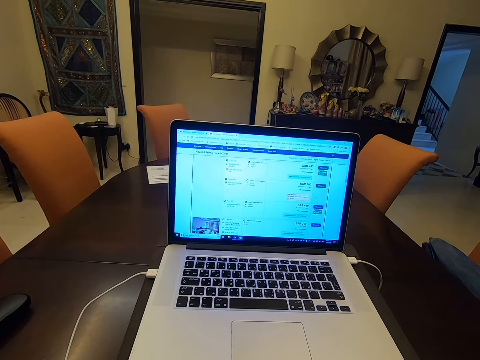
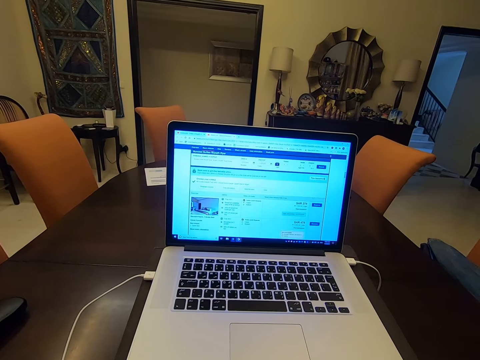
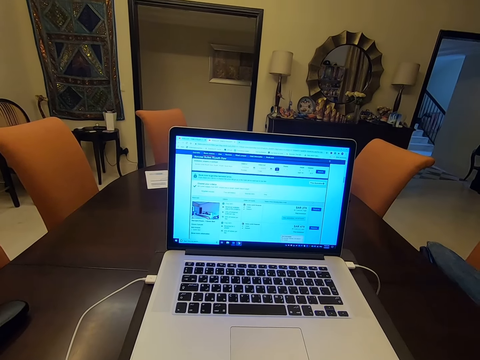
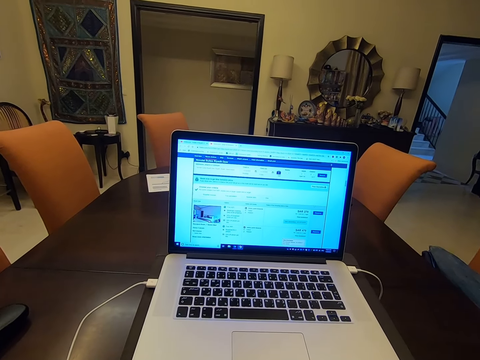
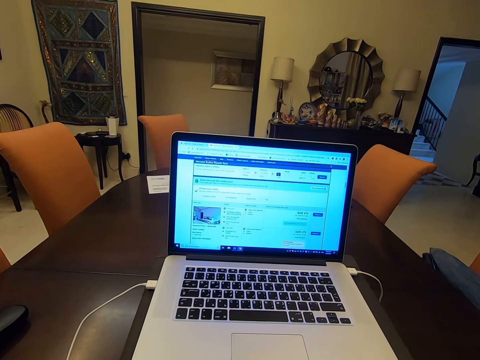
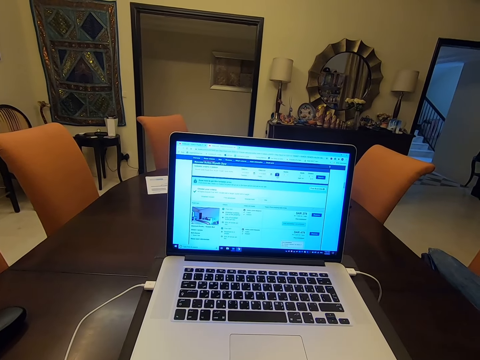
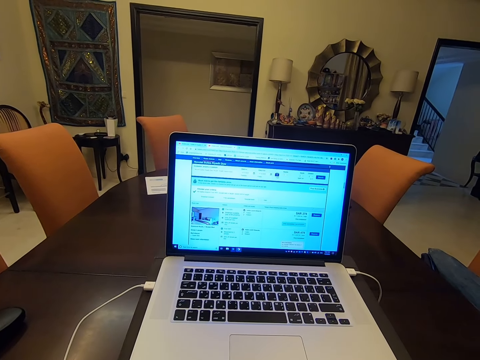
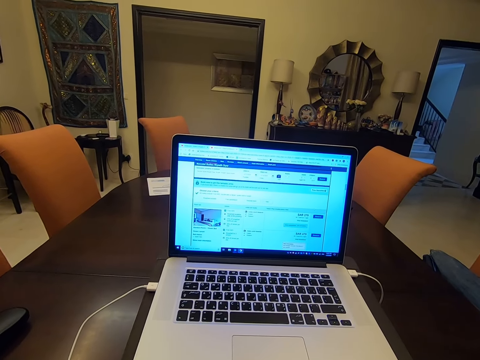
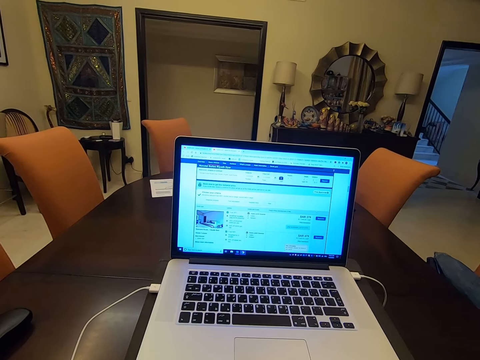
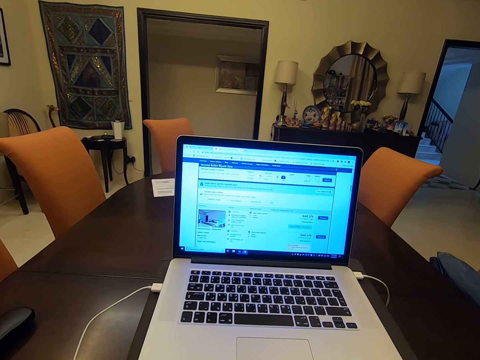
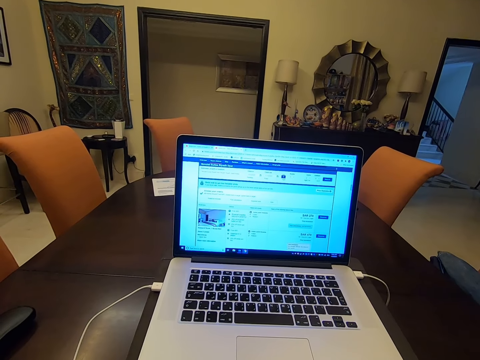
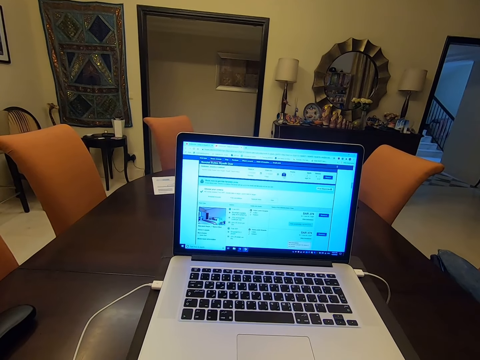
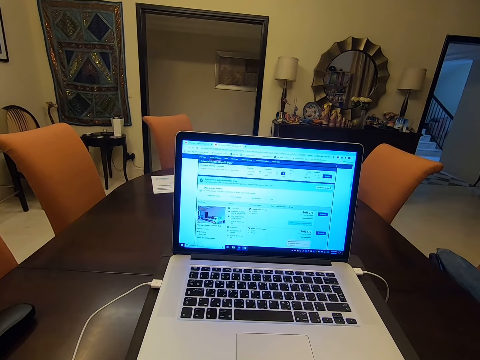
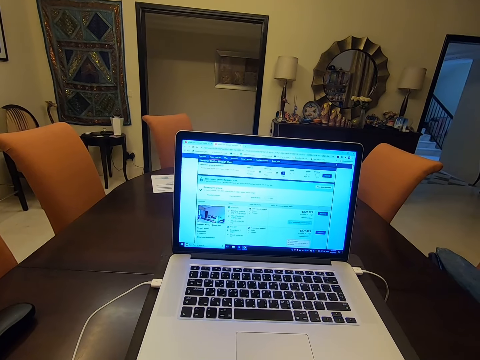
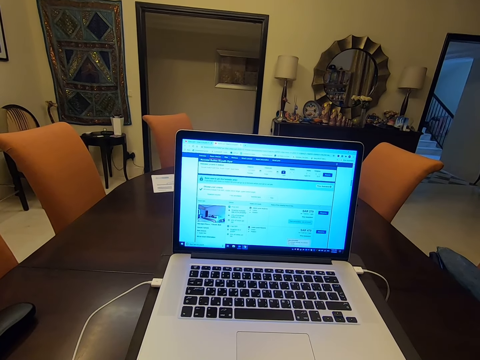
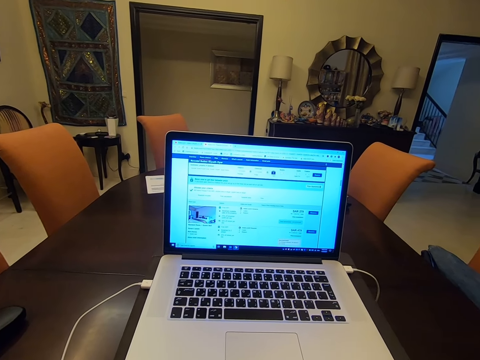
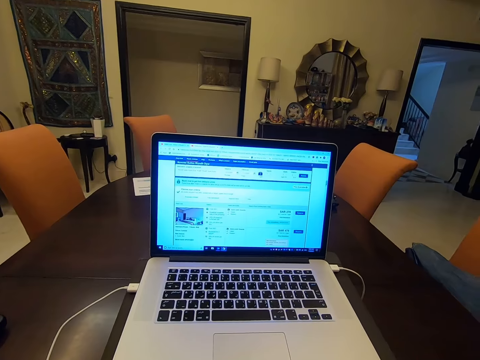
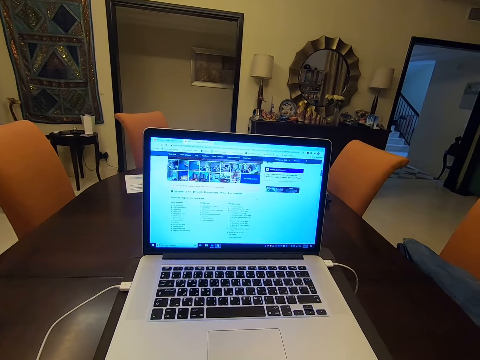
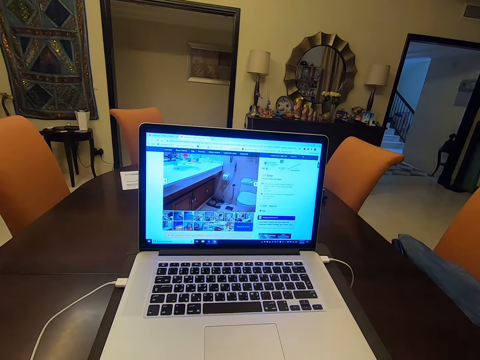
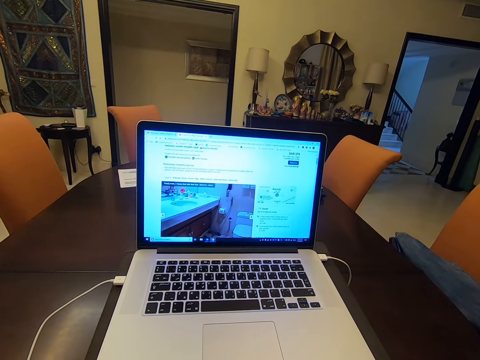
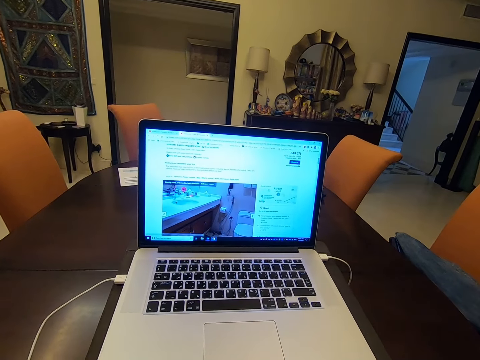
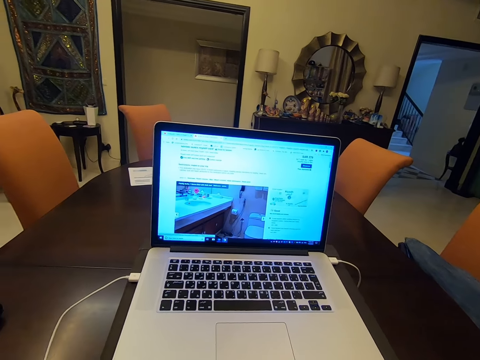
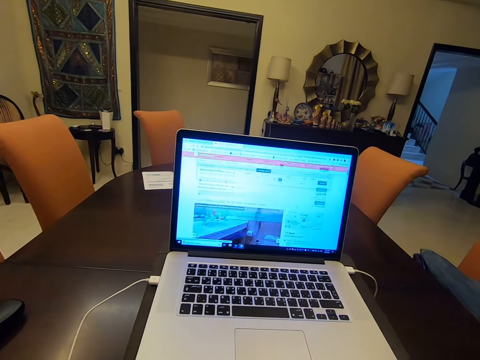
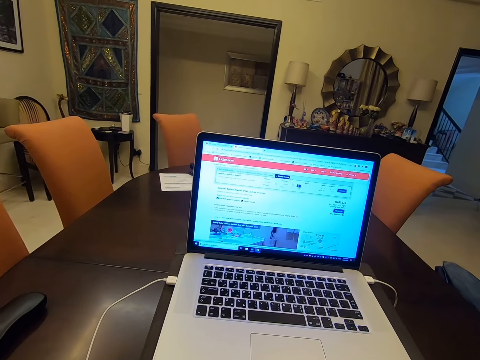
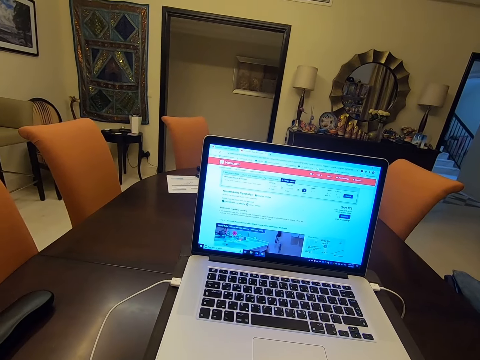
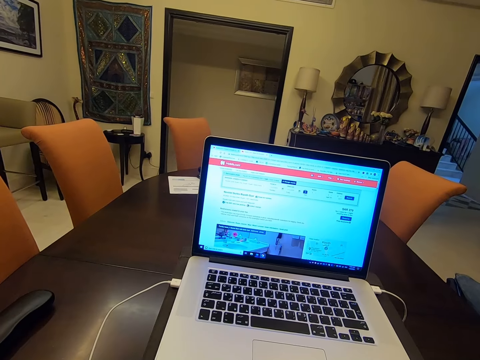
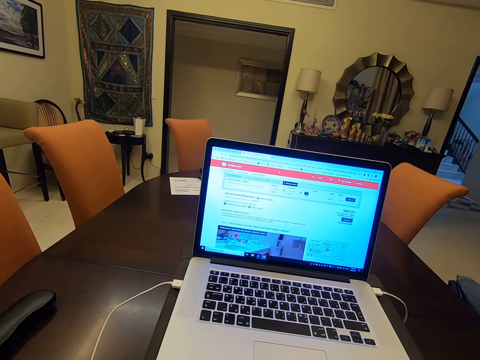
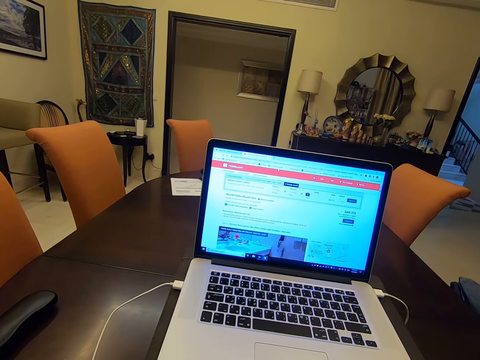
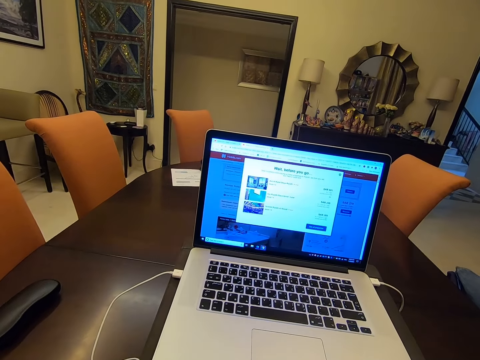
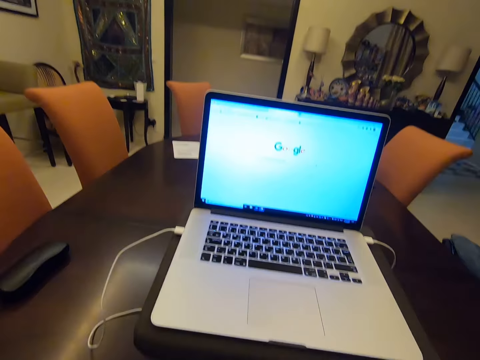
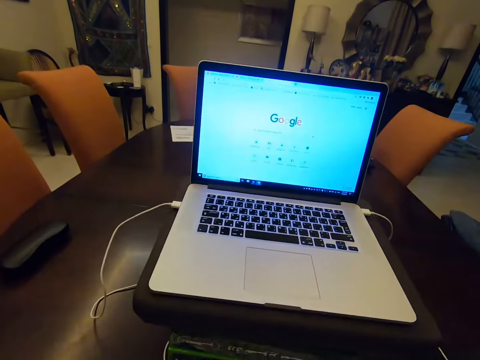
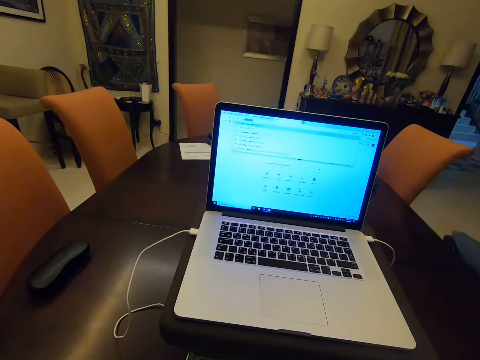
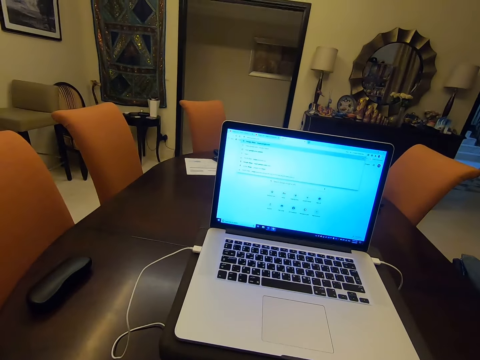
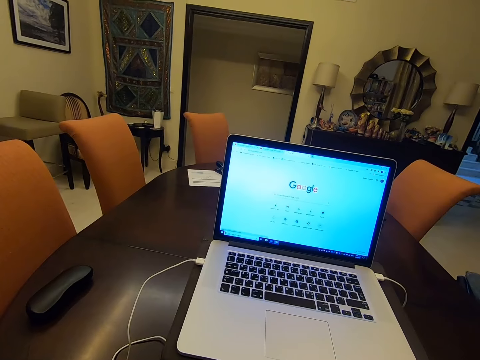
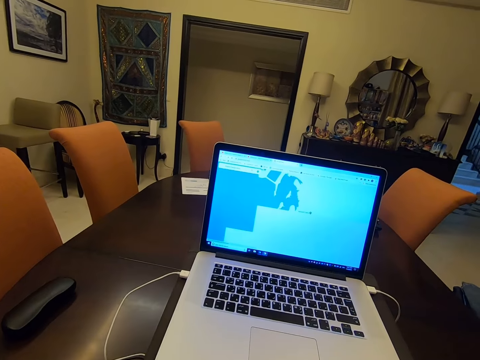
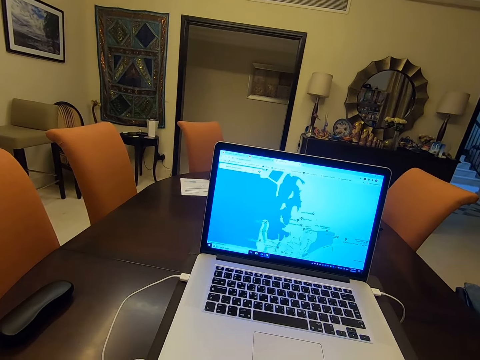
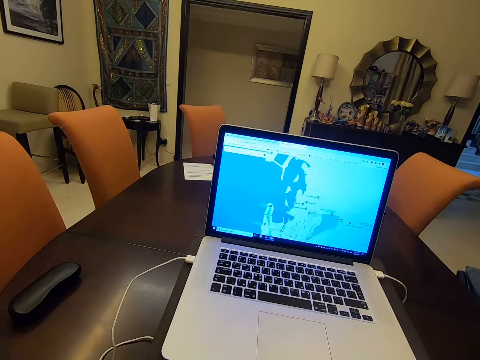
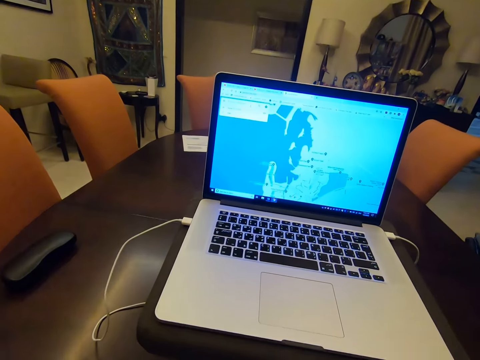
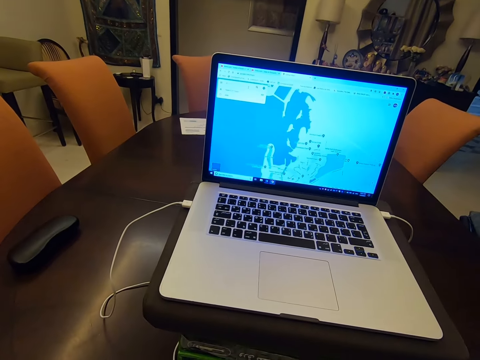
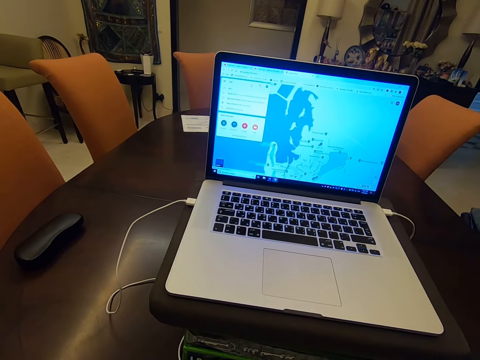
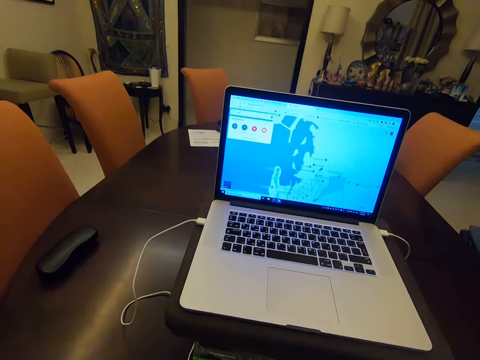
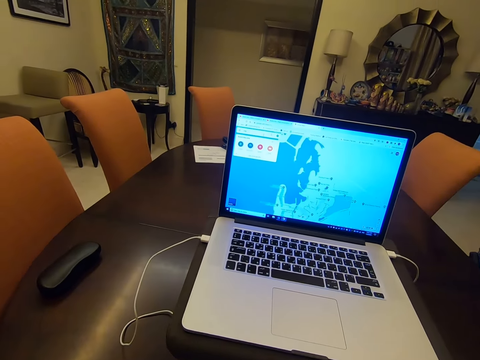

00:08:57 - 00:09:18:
The camera wearer checks the laptop. They type on a keyboard. They check the laptop. They check it again. They type on the keyboard.

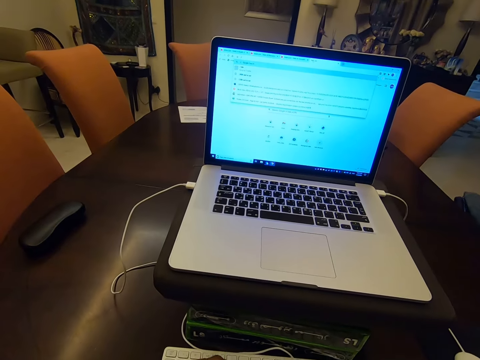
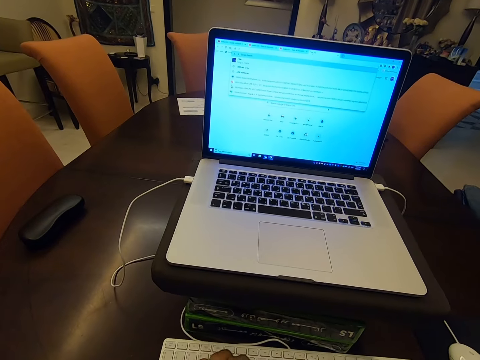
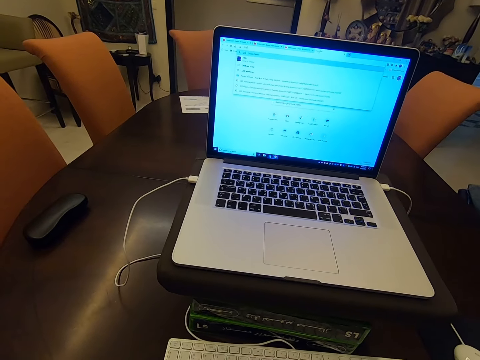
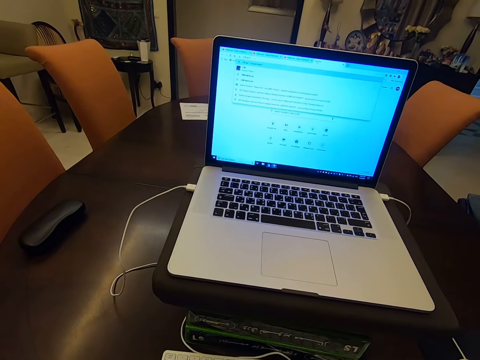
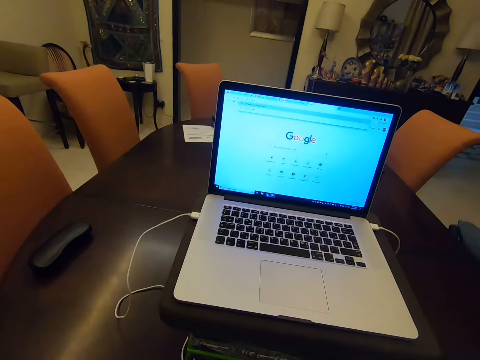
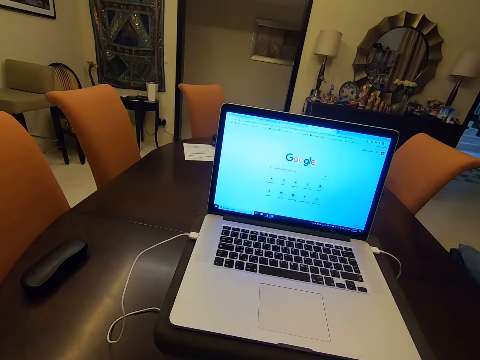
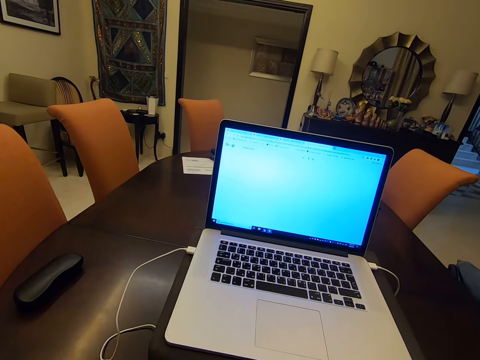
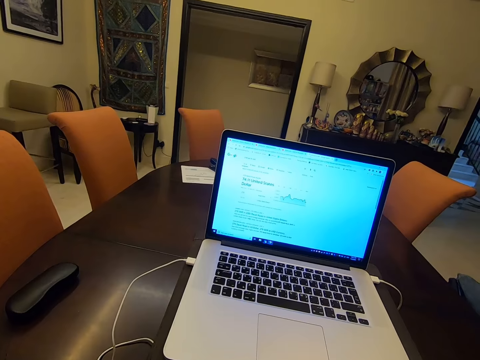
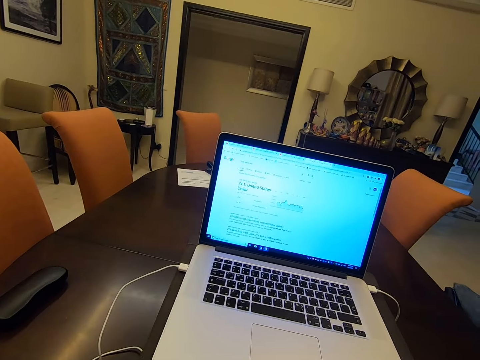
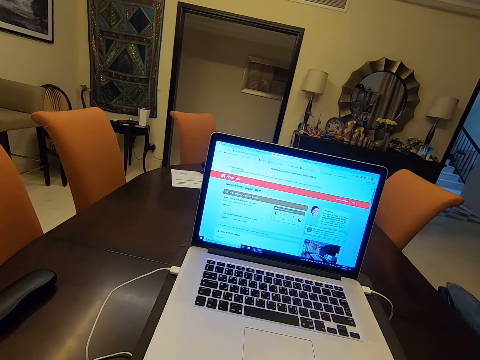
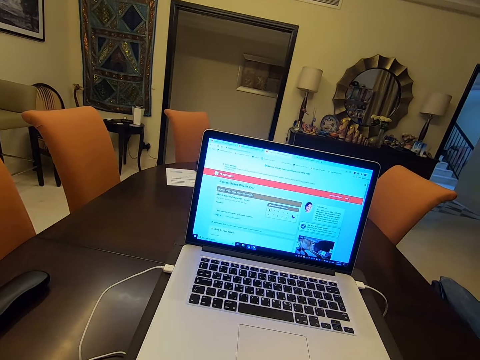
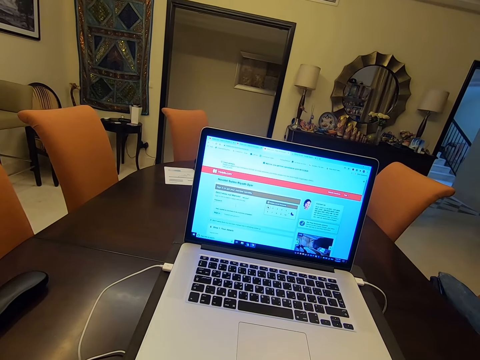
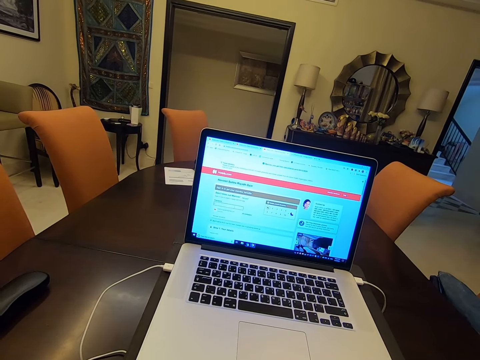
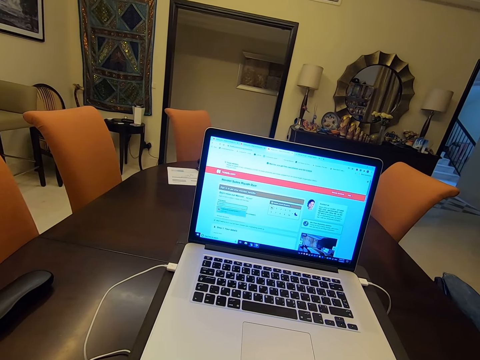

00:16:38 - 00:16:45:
The camera wearer types on the keyboard.
